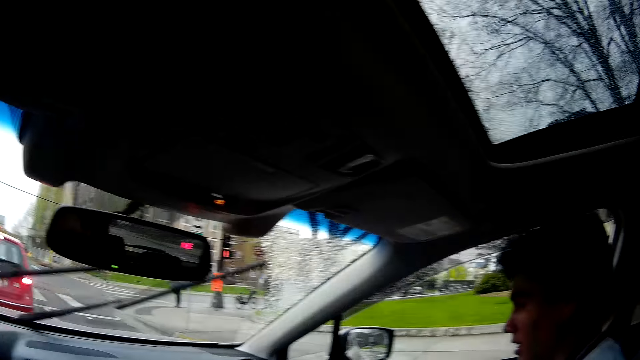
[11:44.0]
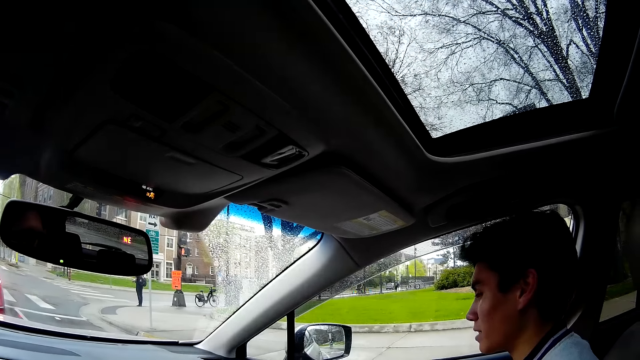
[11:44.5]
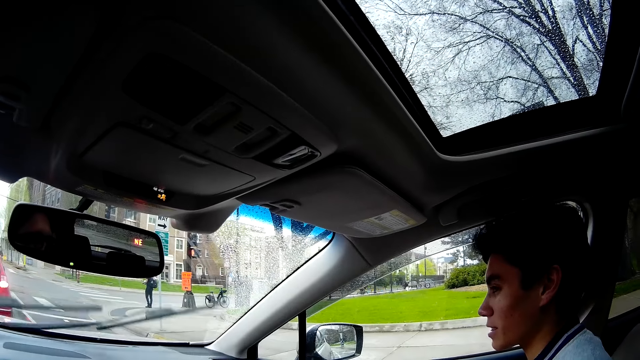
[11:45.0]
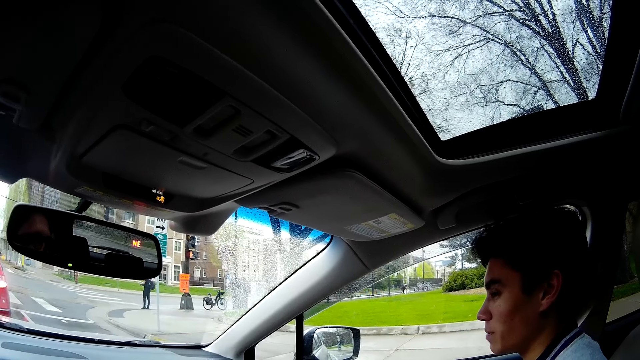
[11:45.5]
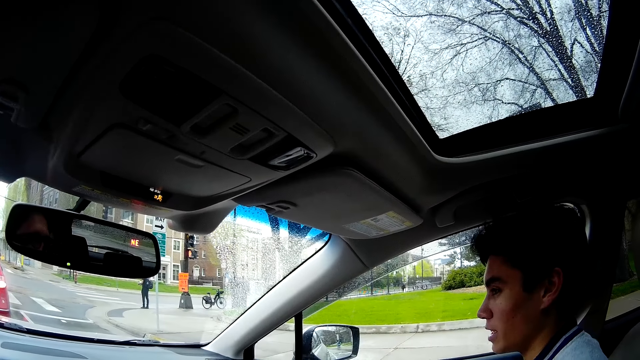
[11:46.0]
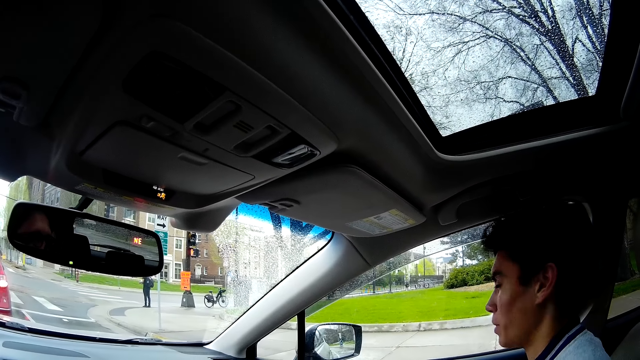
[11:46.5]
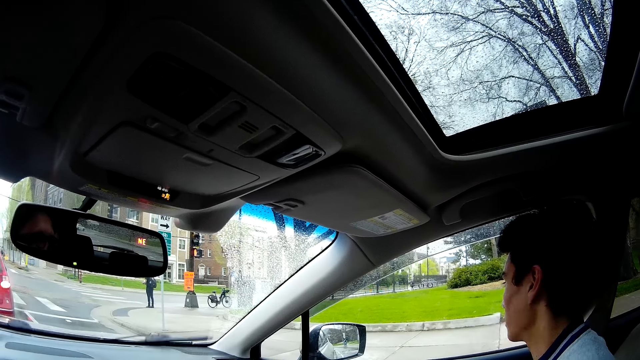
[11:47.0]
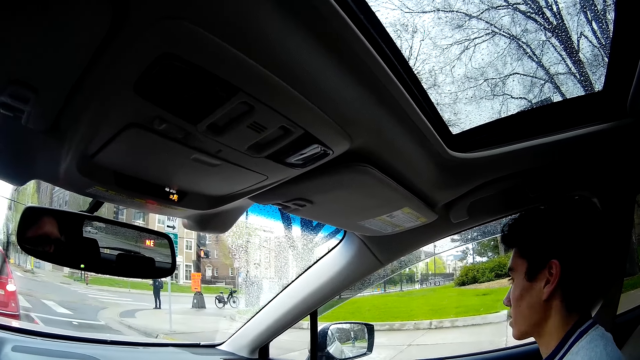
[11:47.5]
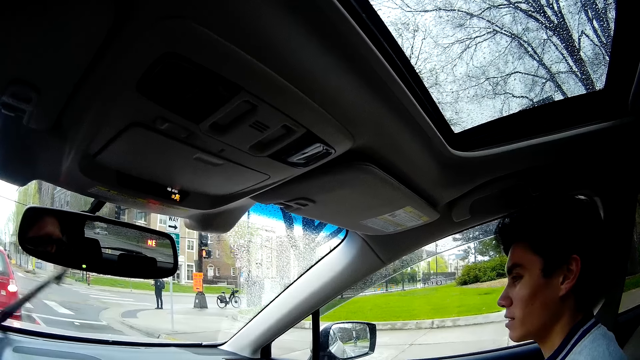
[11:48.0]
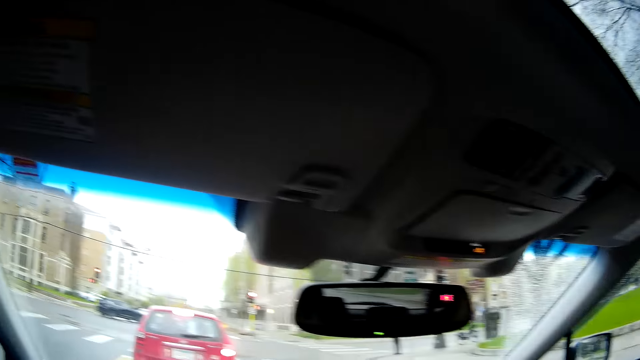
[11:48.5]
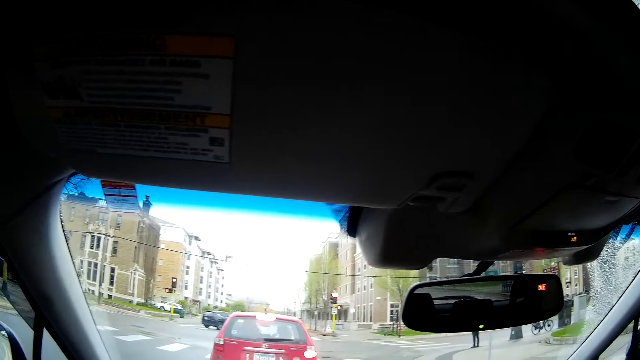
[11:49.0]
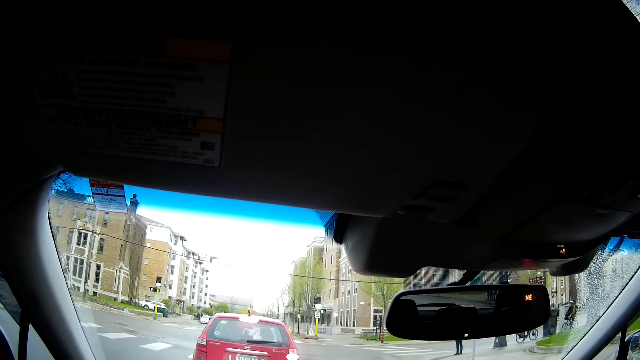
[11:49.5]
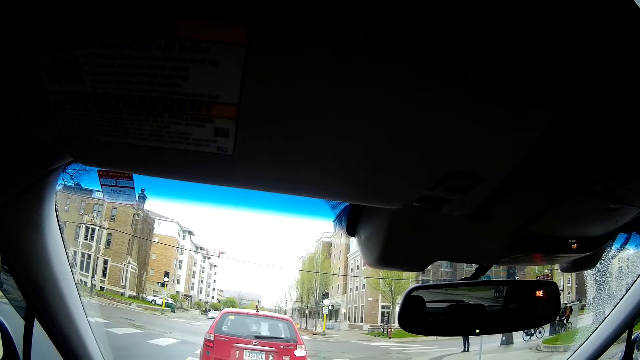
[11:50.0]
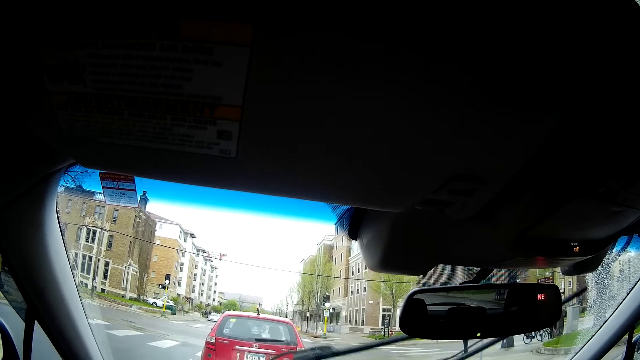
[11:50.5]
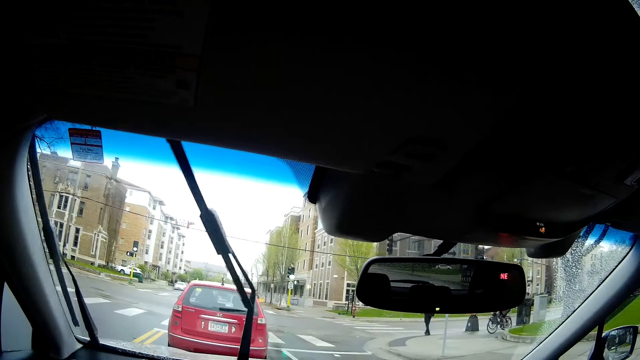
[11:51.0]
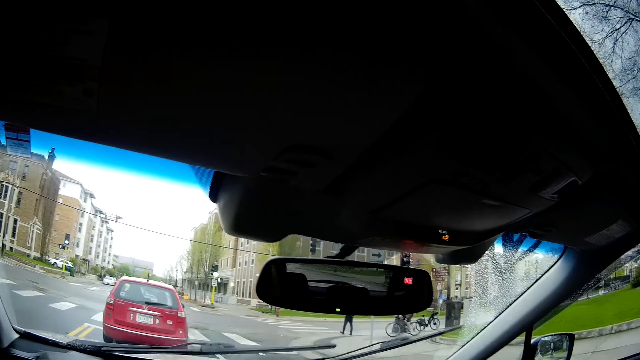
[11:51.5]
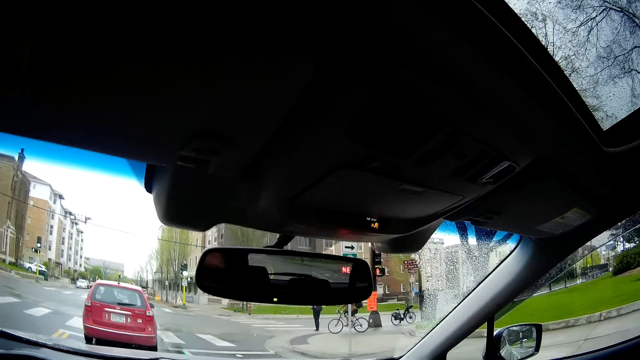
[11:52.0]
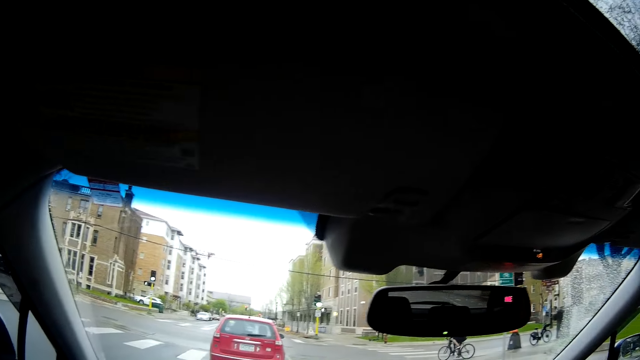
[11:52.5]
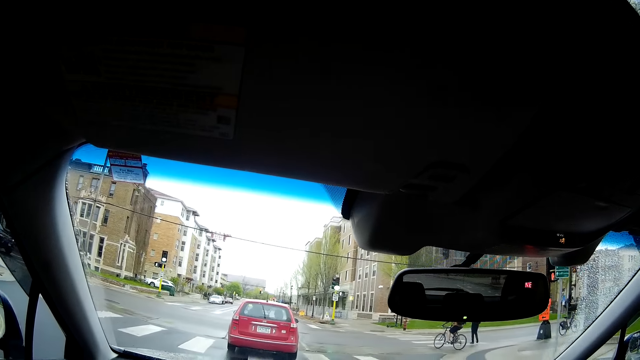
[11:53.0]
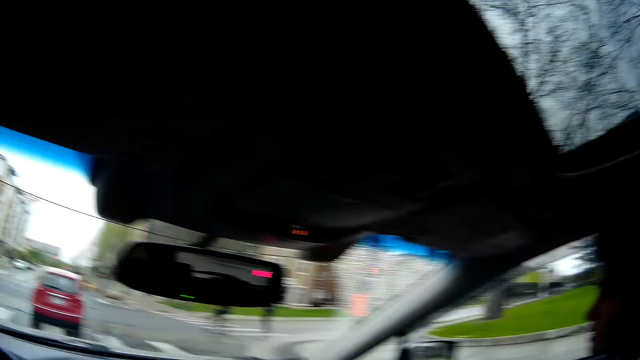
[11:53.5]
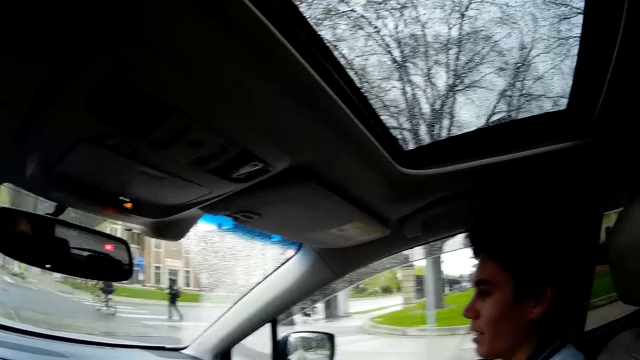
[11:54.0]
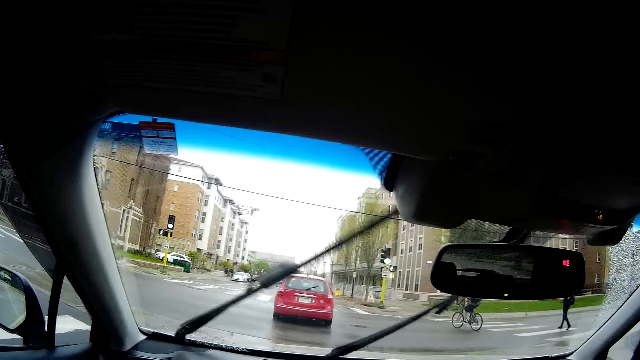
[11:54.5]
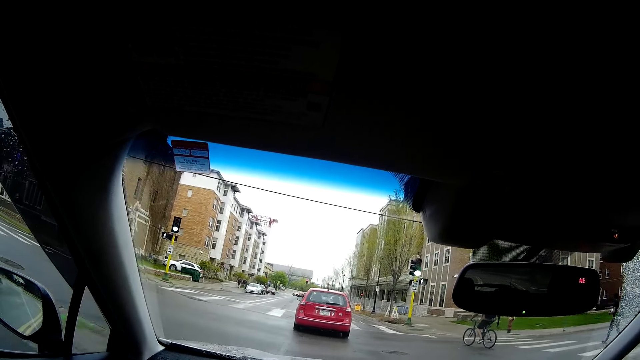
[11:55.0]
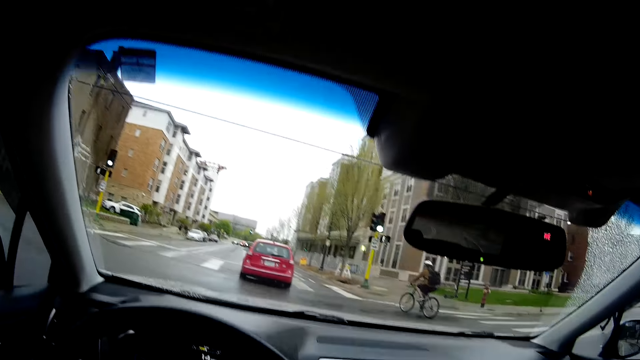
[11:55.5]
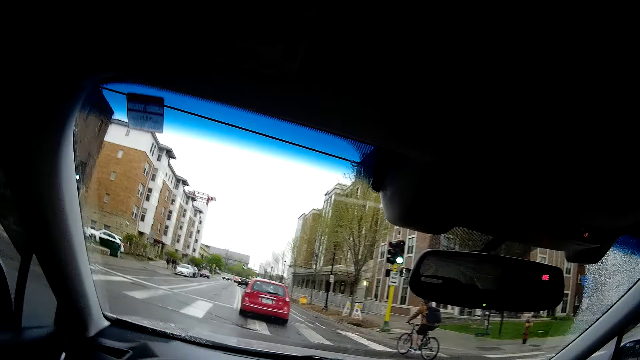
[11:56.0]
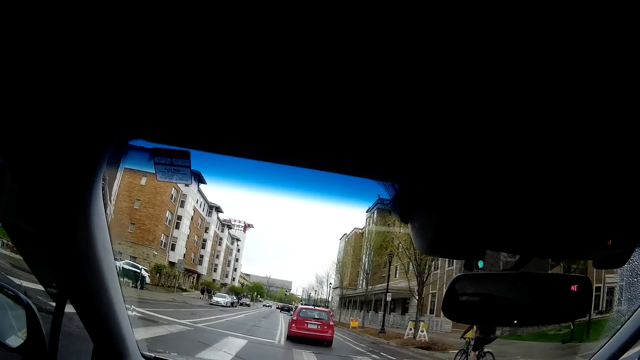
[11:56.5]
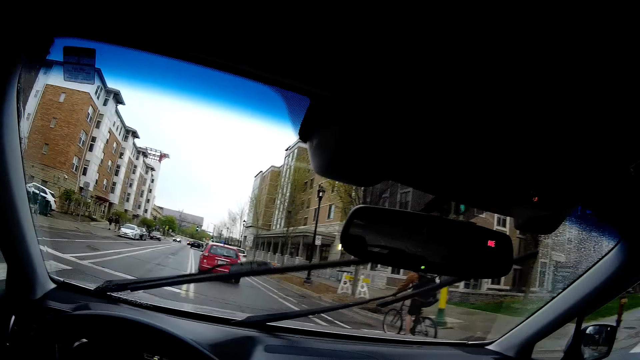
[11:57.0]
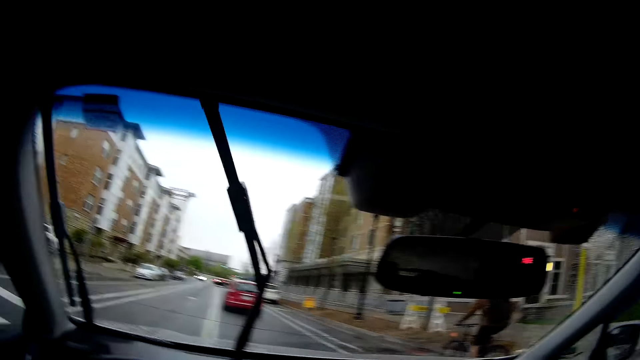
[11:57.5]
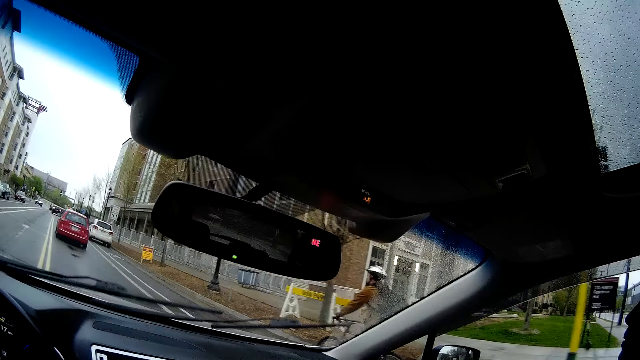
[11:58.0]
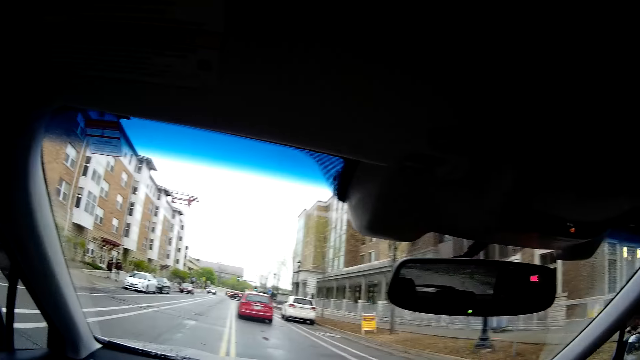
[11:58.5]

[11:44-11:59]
The camera wearer stares at a man. They look around. They drive on a highway.

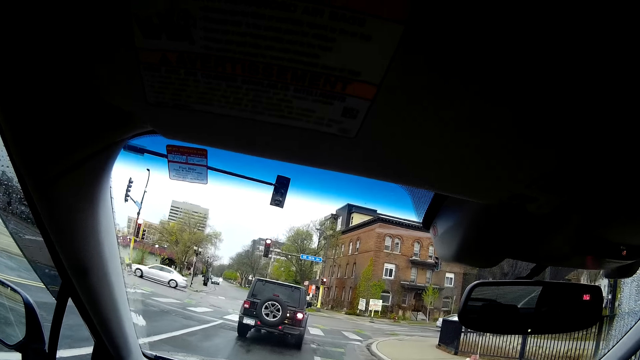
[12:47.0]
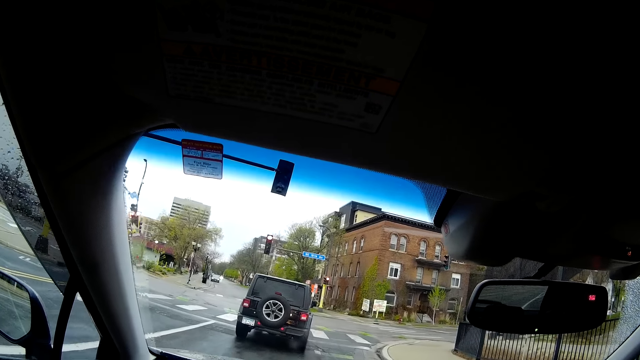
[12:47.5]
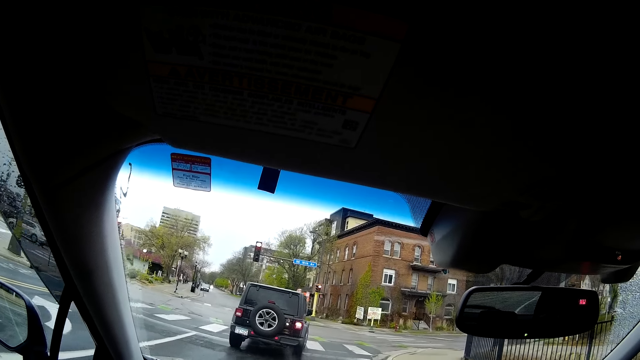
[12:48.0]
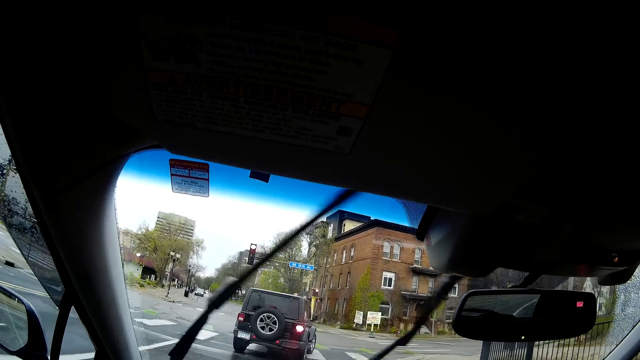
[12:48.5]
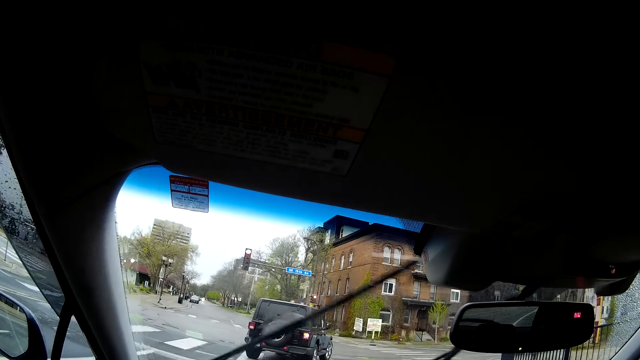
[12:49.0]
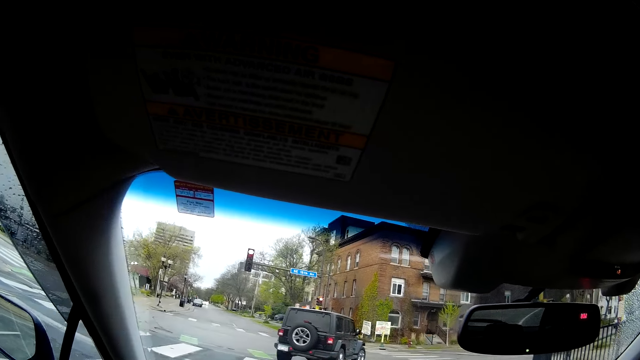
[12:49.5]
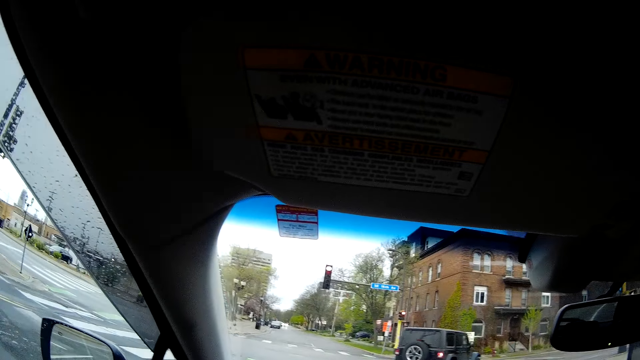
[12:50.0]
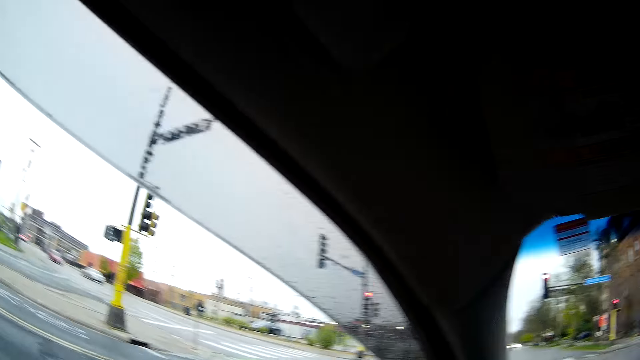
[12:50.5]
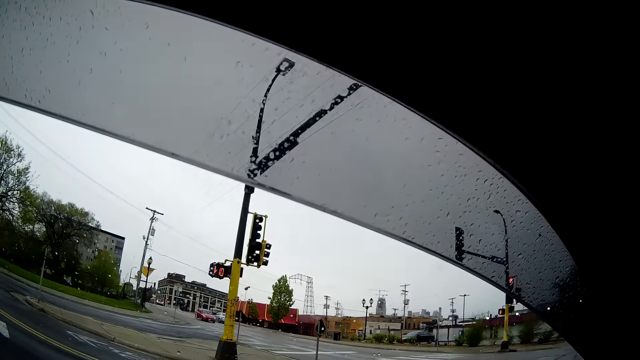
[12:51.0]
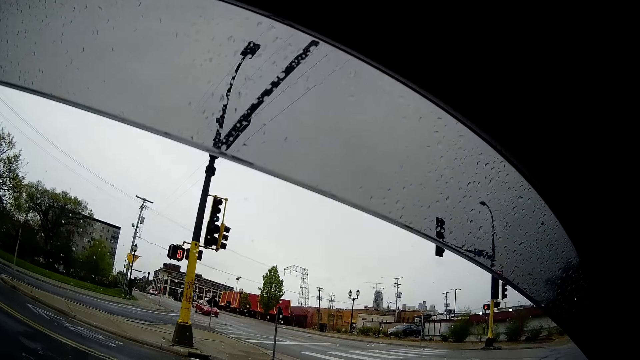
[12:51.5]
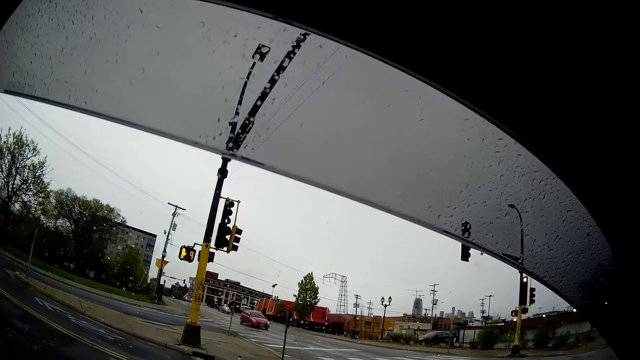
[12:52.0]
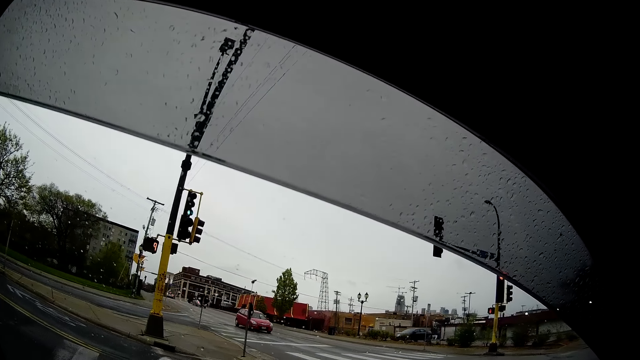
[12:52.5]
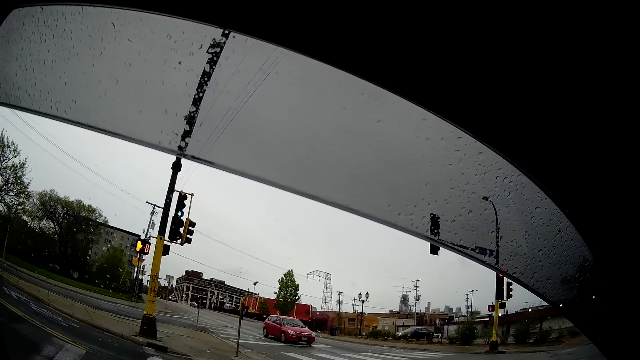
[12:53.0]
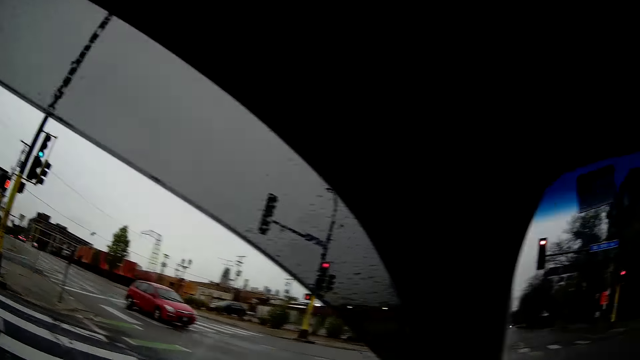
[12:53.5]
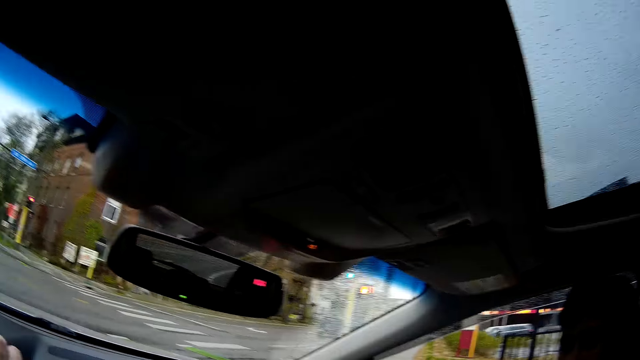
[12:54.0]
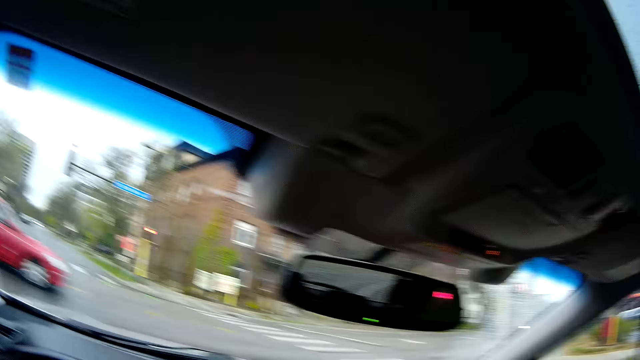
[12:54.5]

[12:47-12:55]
The camera wearer stops the car. They look around. They stop the car at the traffic light.
